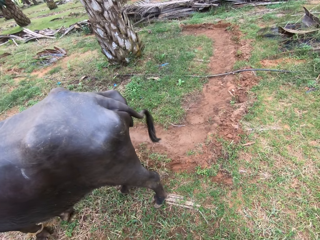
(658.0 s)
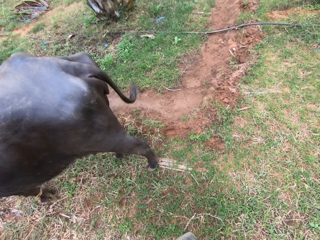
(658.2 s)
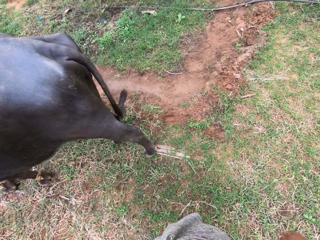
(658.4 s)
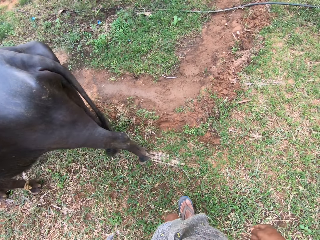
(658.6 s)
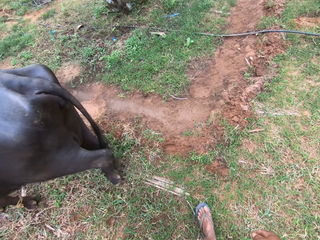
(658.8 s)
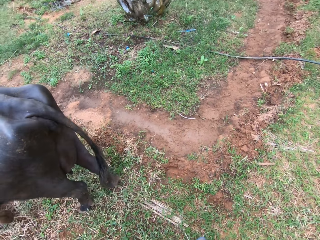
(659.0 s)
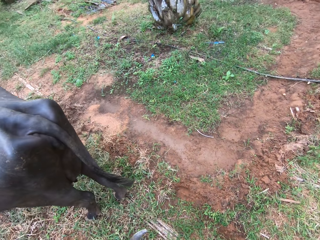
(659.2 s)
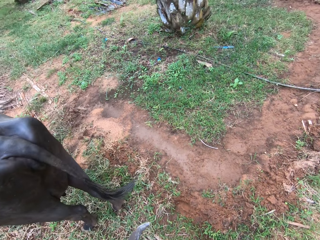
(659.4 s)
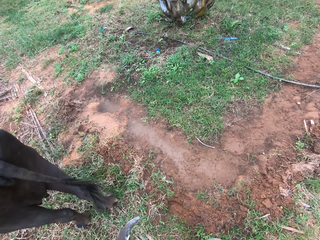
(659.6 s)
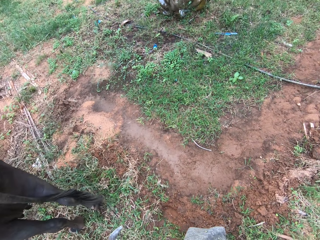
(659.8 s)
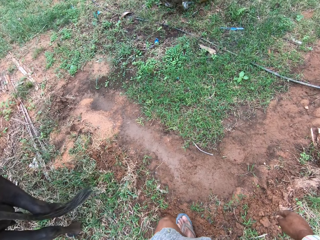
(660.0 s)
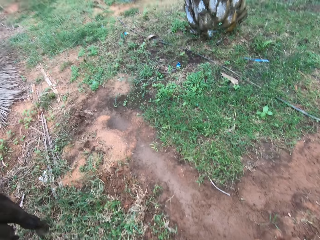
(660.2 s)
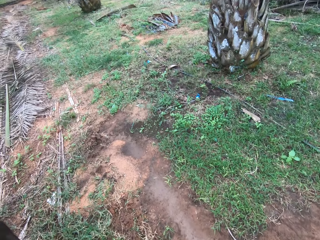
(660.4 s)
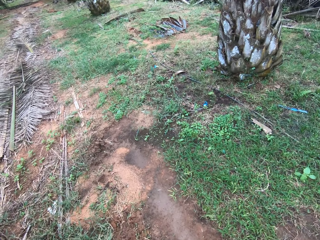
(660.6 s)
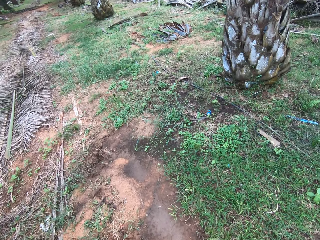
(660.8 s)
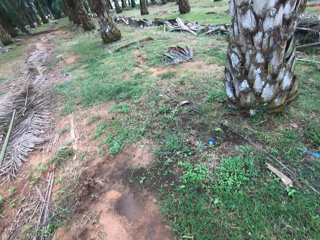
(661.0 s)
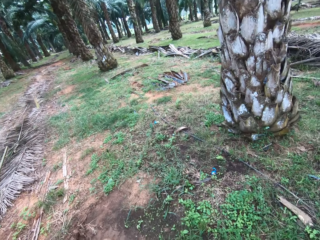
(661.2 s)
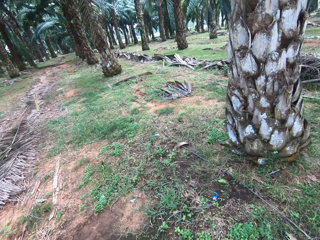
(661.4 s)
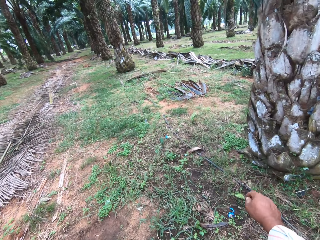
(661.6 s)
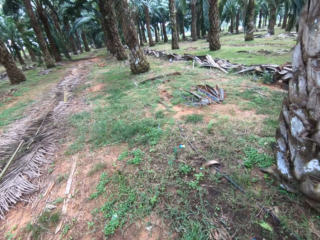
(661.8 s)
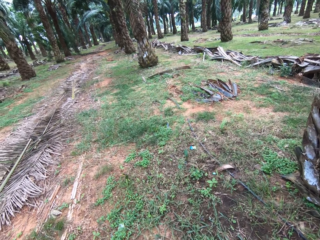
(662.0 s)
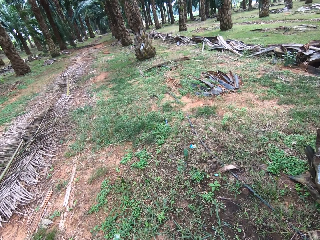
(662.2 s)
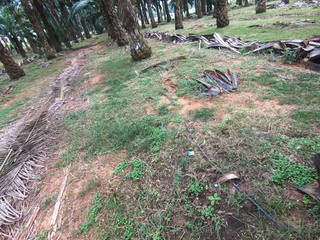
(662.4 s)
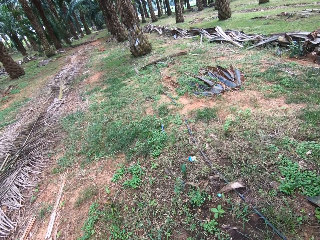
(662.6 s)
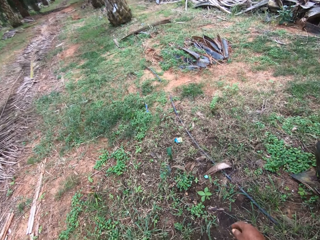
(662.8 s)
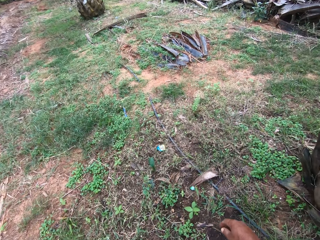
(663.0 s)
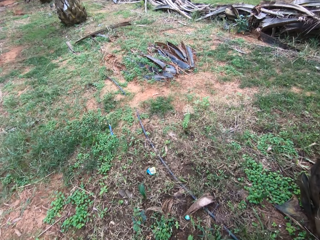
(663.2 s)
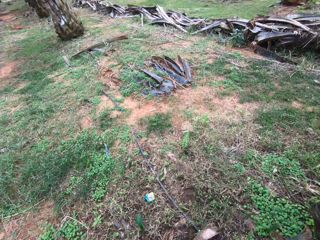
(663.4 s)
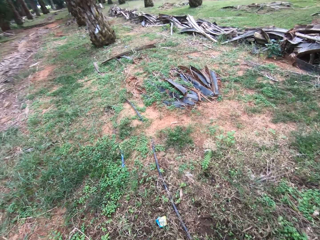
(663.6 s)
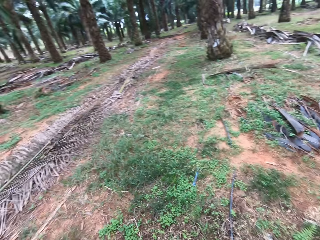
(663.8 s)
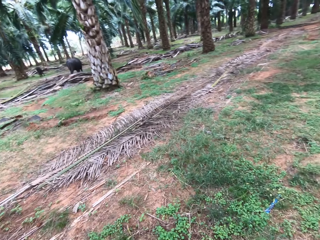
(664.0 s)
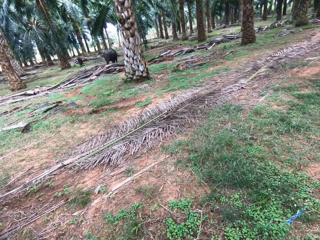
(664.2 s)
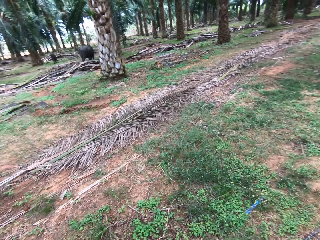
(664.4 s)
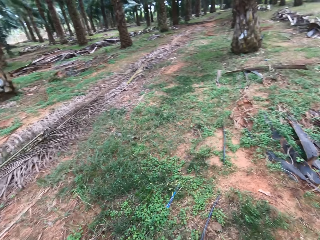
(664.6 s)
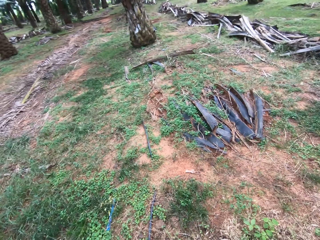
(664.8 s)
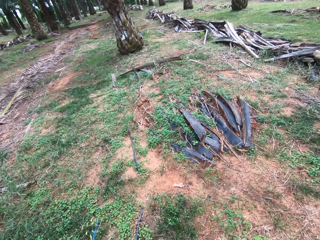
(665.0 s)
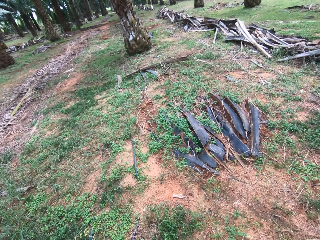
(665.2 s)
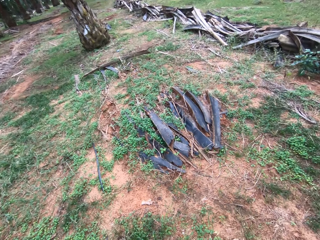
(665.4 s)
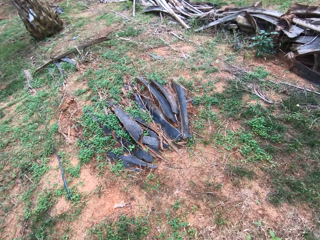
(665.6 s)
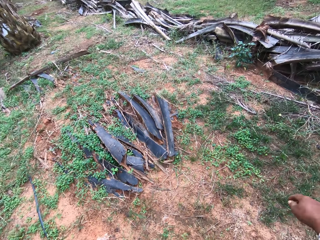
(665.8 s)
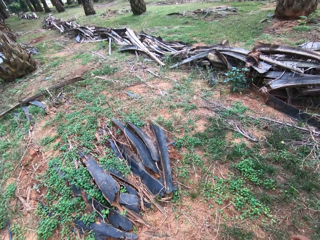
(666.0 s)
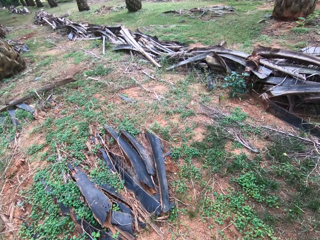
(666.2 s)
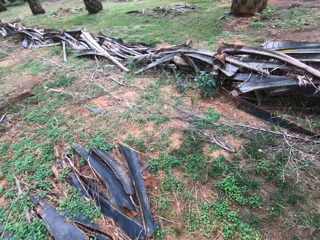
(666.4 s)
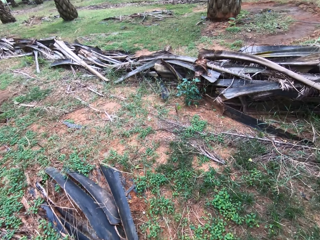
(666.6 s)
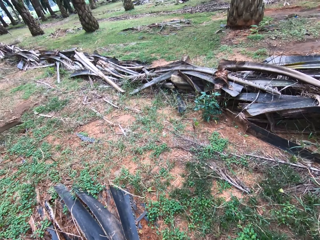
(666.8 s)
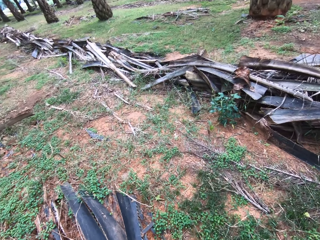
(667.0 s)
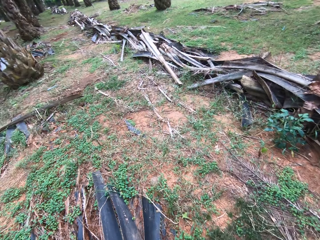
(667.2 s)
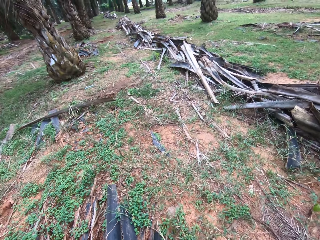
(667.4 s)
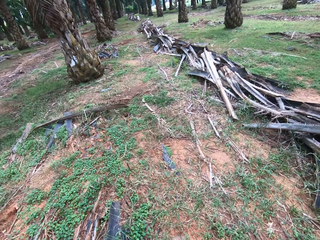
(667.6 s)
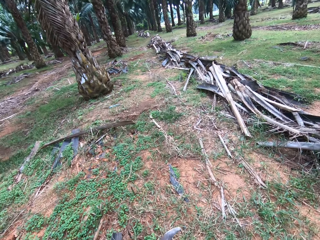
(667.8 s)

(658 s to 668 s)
The camera wearer walks behind the cow. They walk in the farm. They walk by the dried palm fronds.

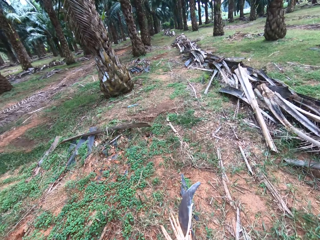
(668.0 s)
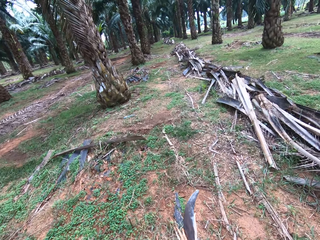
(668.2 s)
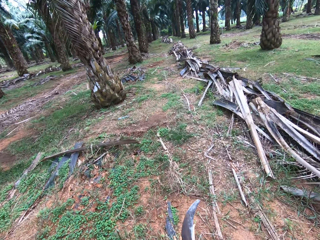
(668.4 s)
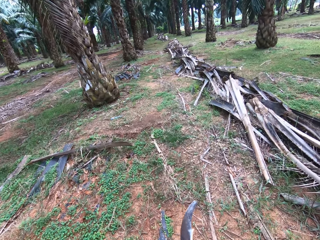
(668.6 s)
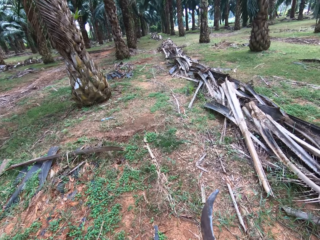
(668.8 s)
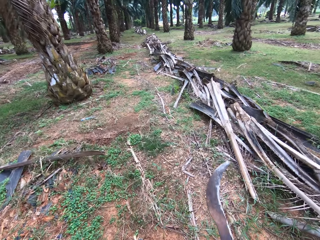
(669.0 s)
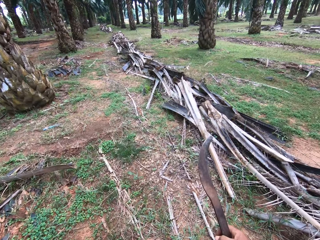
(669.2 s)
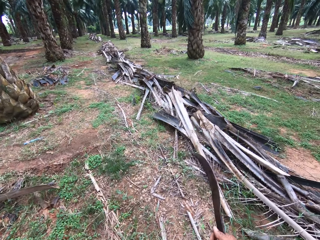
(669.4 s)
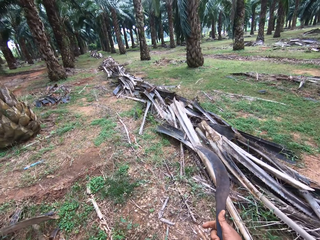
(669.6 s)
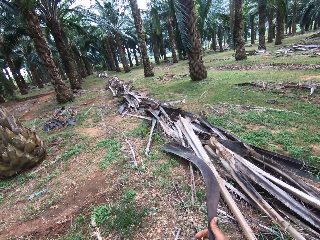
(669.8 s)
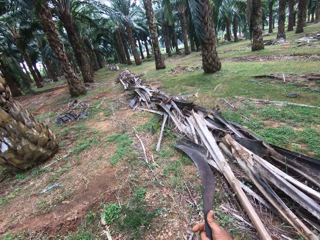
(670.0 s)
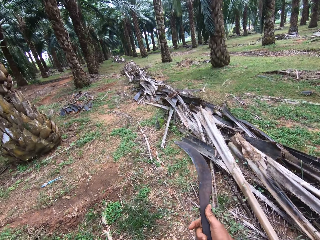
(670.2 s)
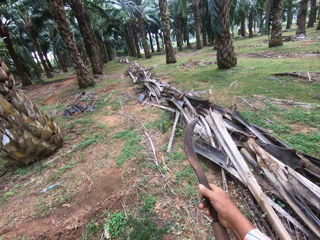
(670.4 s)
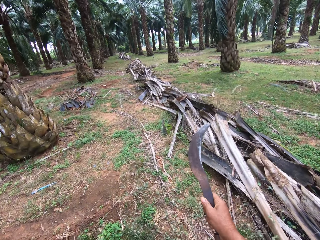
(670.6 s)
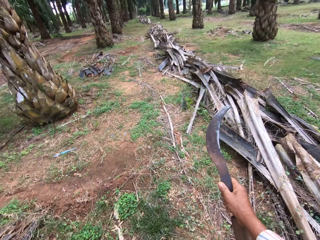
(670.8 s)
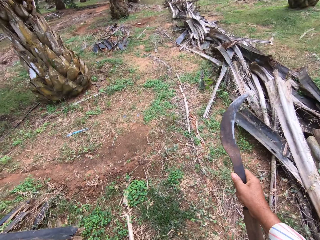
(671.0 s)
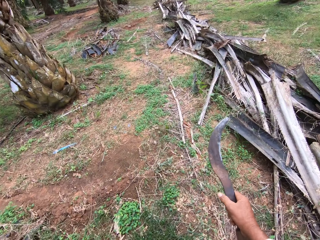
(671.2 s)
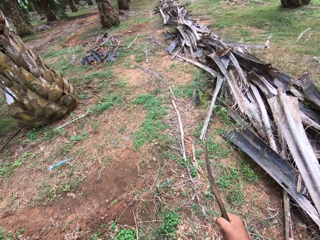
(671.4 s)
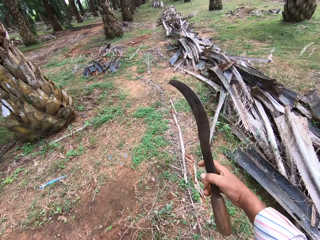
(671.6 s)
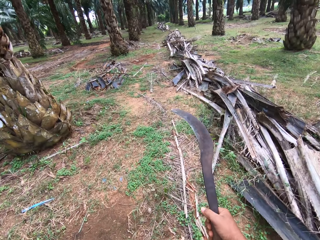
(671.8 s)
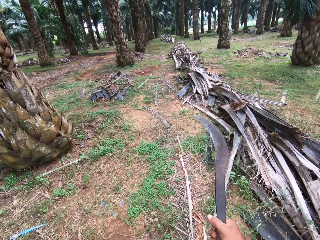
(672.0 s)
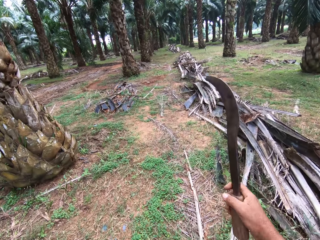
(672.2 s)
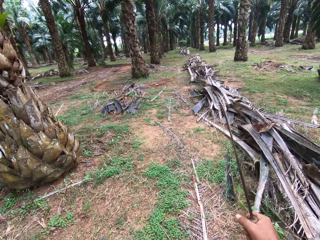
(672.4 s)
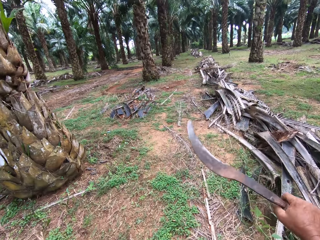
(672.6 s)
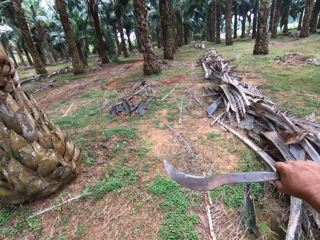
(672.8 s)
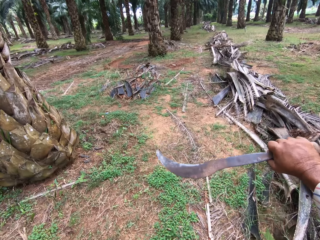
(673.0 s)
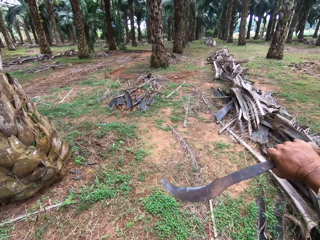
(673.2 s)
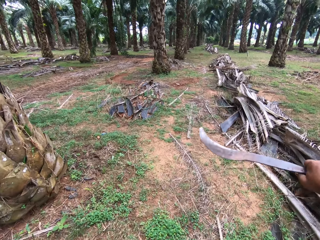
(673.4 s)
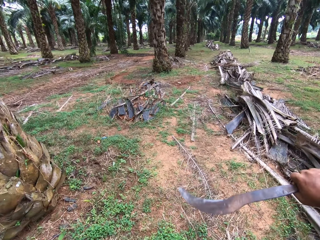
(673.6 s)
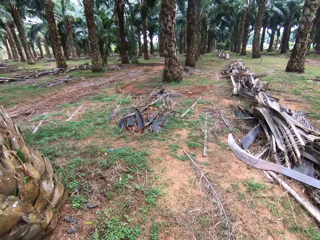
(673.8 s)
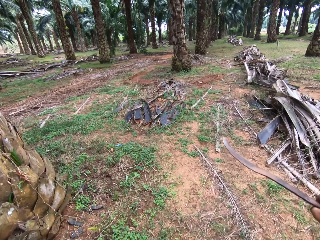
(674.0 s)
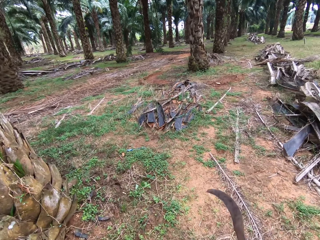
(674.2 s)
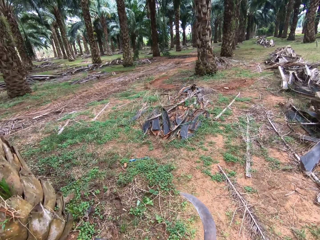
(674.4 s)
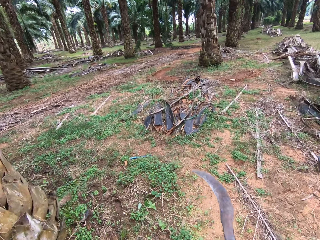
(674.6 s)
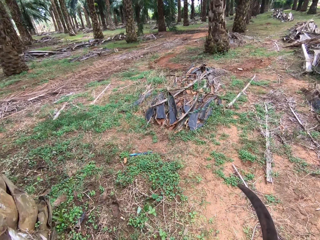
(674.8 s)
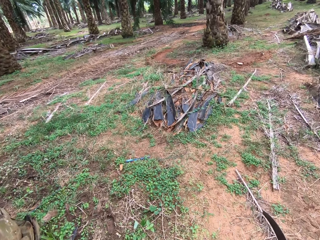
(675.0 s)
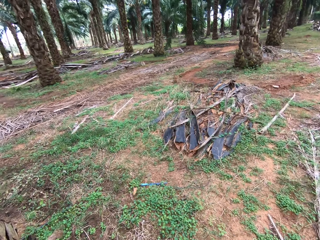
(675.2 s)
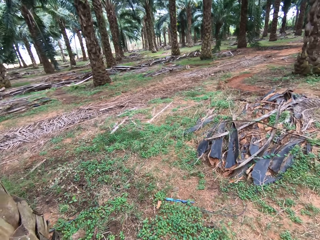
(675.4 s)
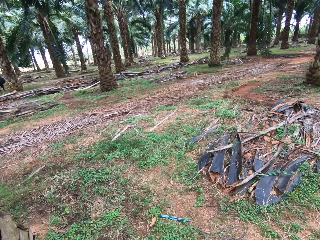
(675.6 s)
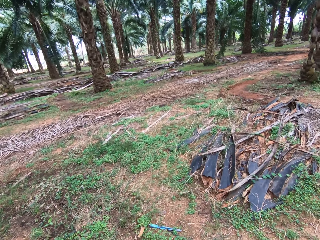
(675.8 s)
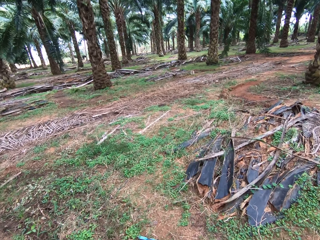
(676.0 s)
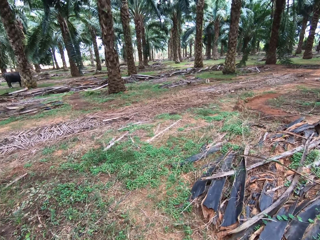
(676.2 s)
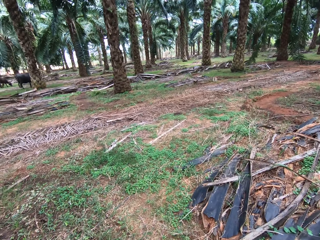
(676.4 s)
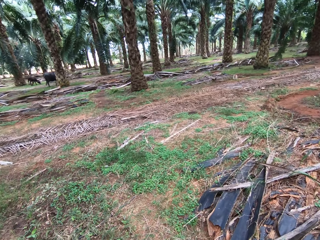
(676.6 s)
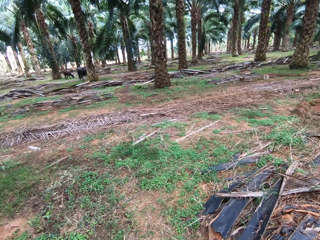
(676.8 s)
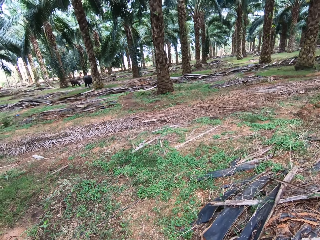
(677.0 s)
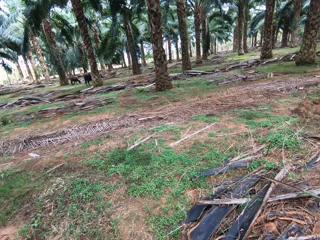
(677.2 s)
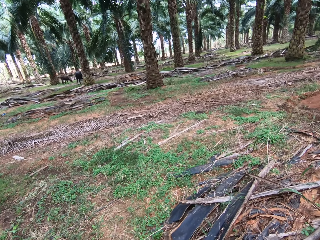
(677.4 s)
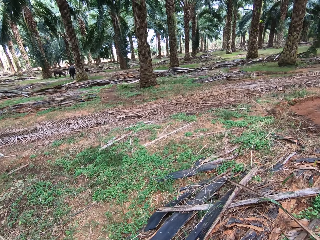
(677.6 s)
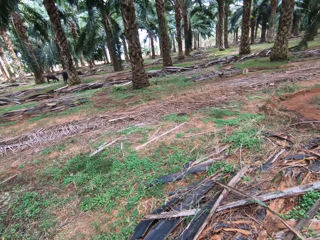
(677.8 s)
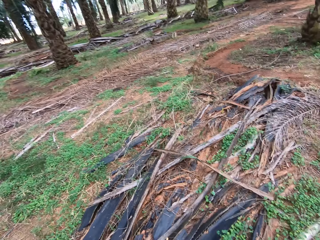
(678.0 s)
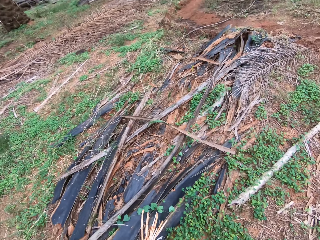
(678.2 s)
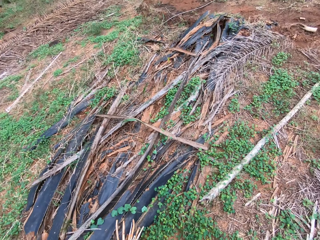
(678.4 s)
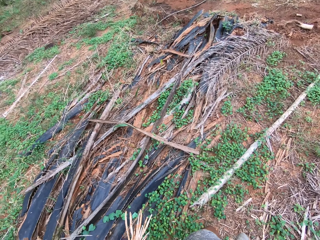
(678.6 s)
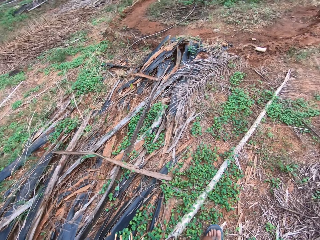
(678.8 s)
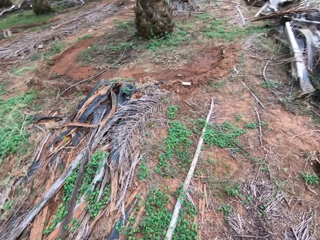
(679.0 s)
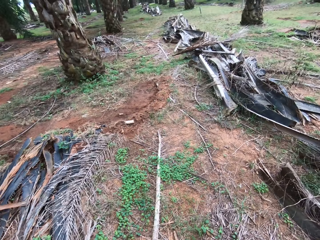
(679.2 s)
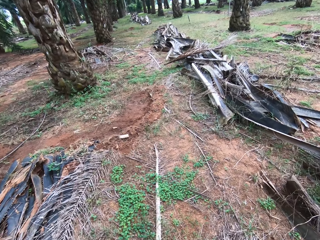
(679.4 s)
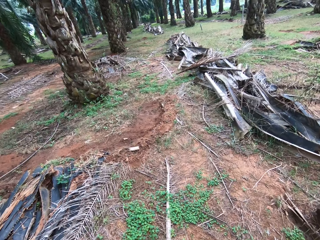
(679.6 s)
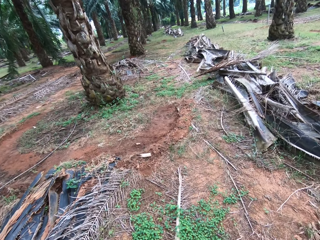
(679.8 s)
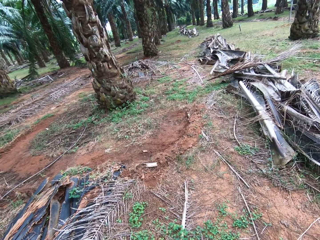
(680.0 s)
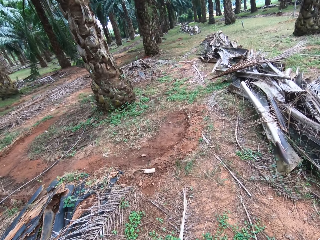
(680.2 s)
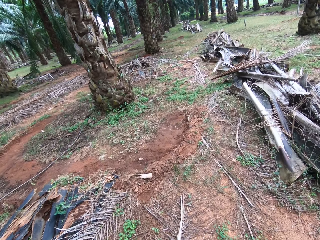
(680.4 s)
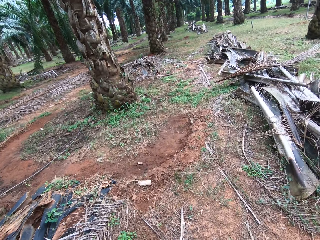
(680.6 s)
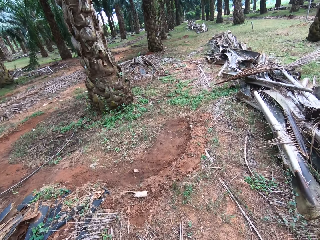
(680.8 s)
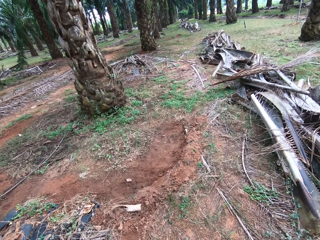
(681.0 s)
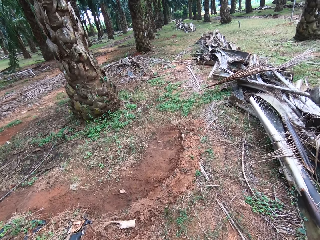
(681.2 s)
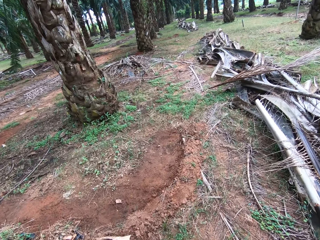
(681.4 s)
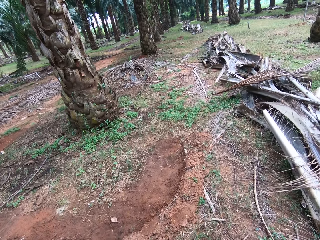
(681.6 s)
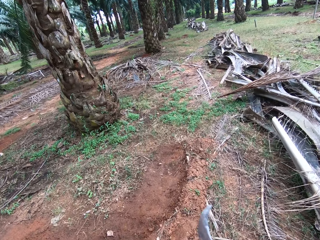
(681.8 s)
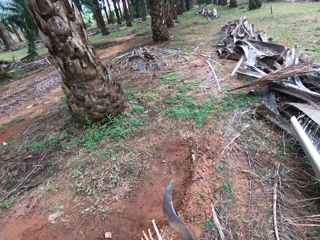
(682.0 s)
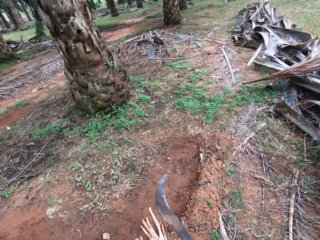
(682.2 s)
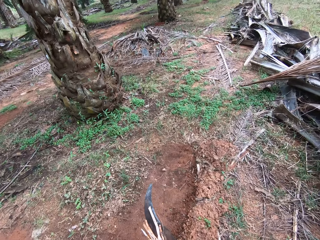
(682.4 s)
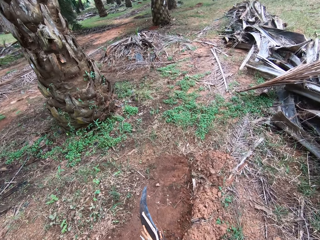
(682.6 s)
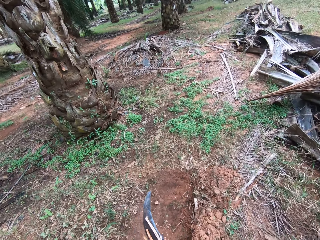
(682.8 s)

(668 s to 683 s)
The camera wearer holds up the machete. They swirl the machete in the air. They walk in the farm.
